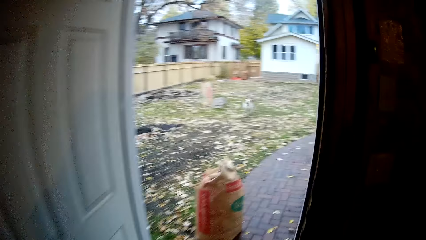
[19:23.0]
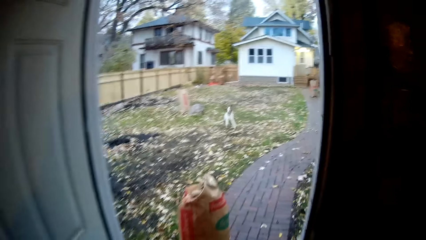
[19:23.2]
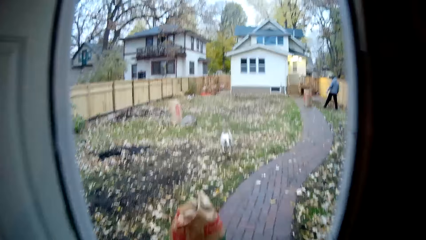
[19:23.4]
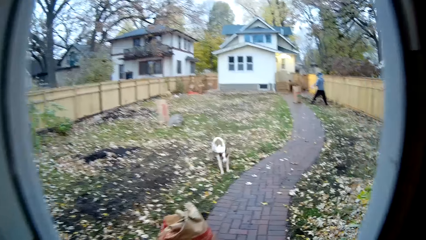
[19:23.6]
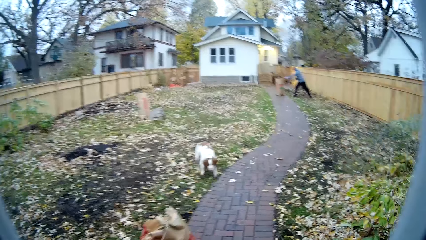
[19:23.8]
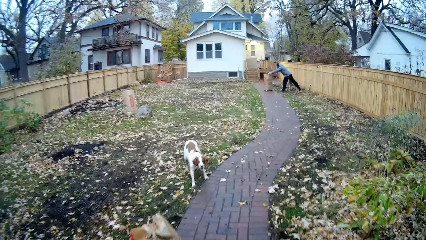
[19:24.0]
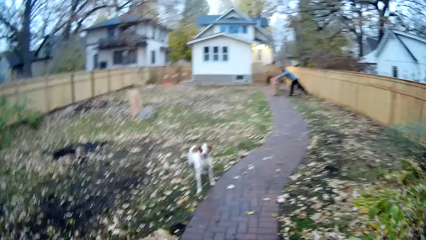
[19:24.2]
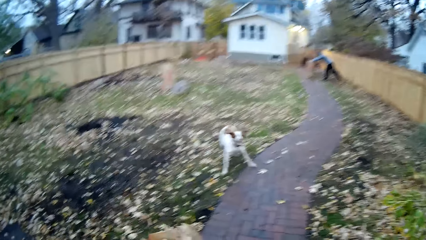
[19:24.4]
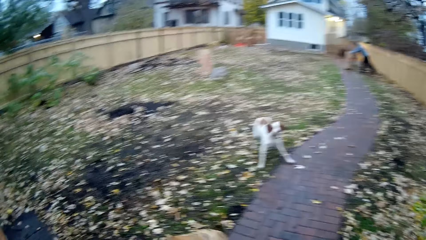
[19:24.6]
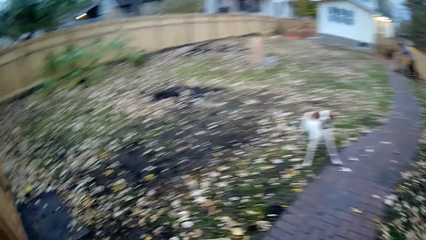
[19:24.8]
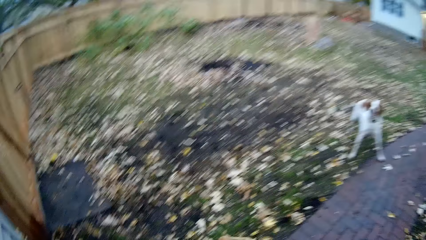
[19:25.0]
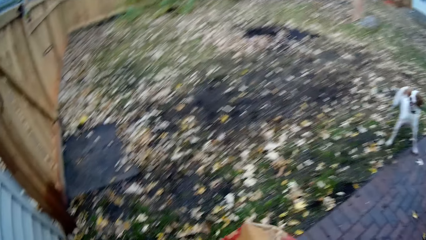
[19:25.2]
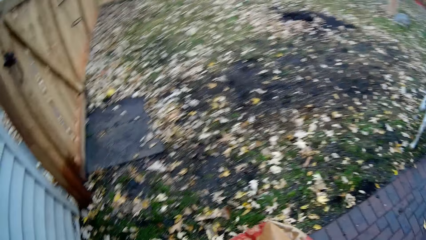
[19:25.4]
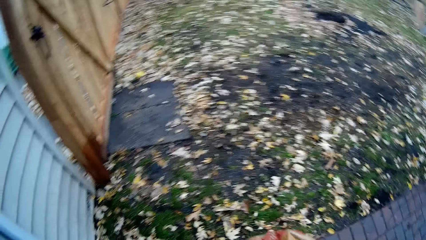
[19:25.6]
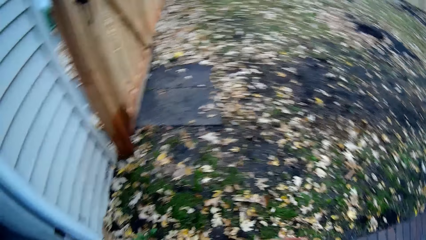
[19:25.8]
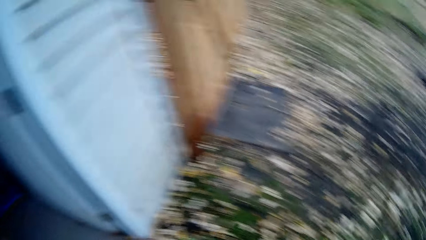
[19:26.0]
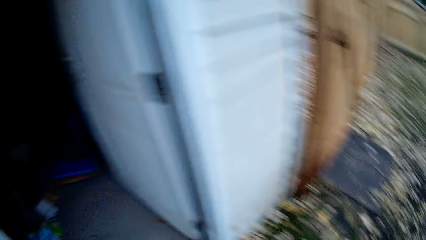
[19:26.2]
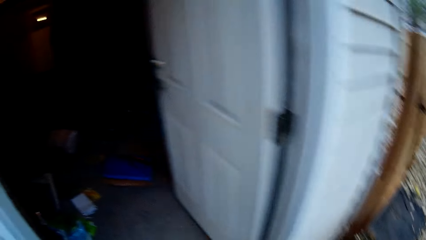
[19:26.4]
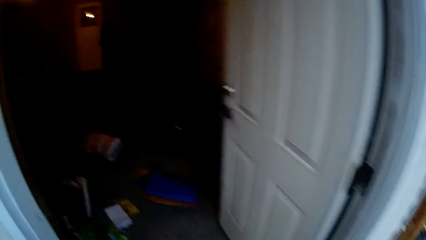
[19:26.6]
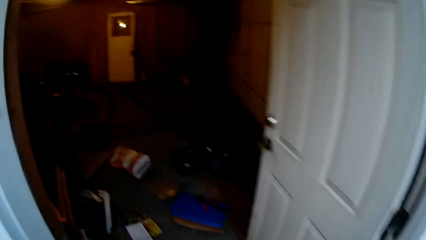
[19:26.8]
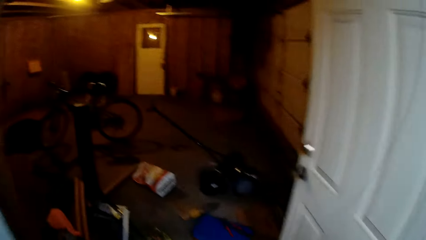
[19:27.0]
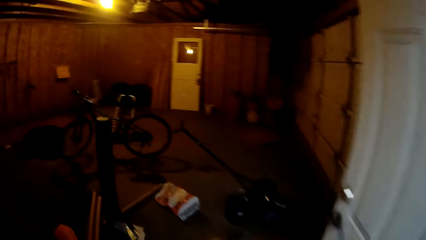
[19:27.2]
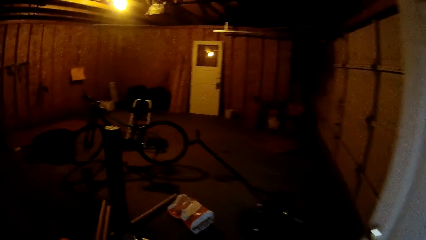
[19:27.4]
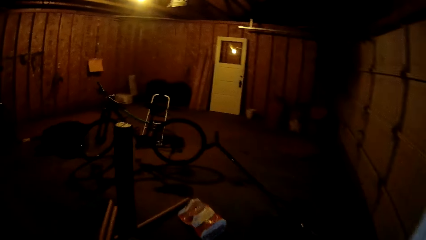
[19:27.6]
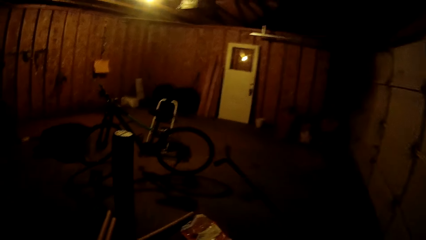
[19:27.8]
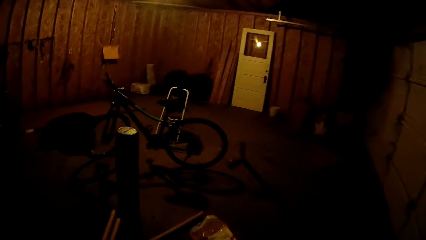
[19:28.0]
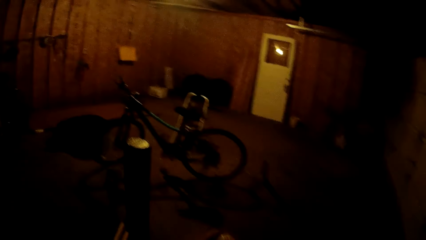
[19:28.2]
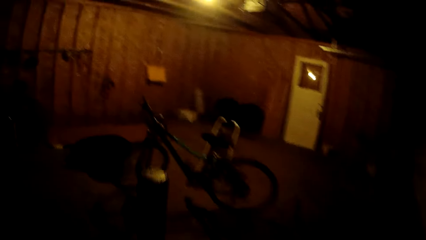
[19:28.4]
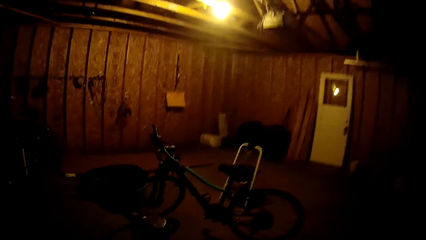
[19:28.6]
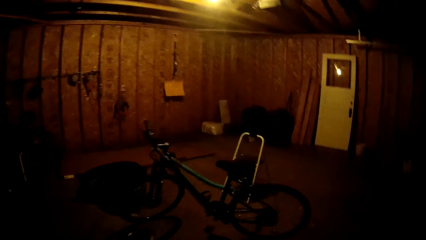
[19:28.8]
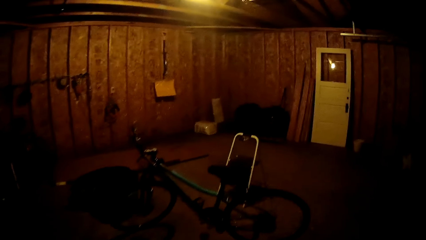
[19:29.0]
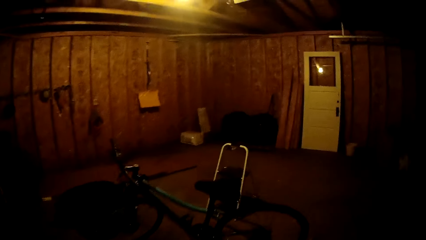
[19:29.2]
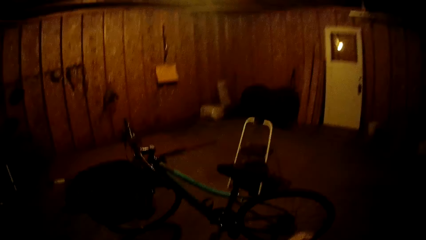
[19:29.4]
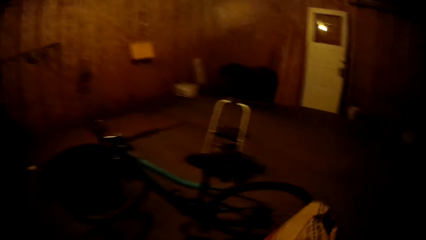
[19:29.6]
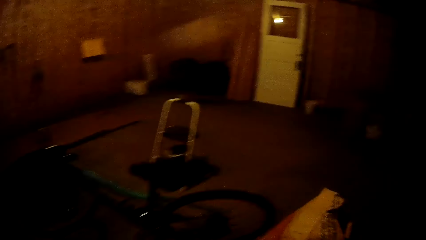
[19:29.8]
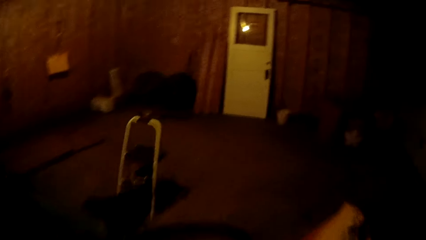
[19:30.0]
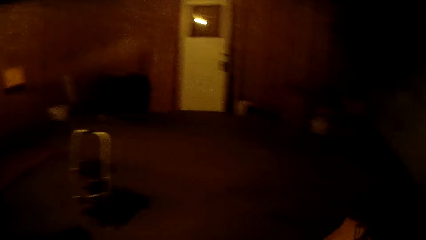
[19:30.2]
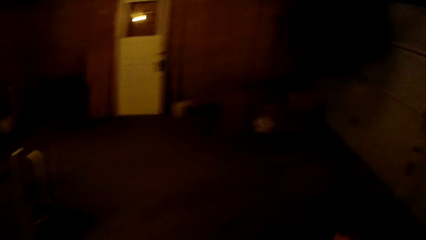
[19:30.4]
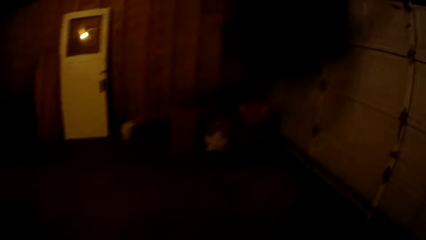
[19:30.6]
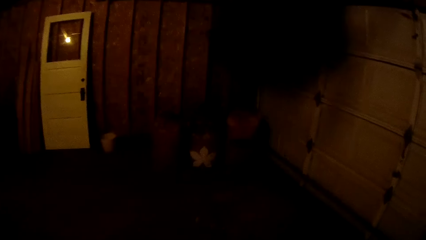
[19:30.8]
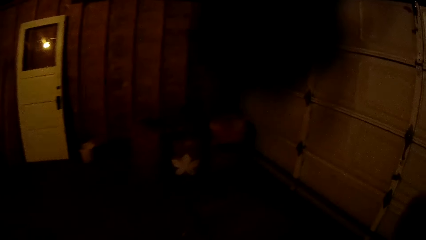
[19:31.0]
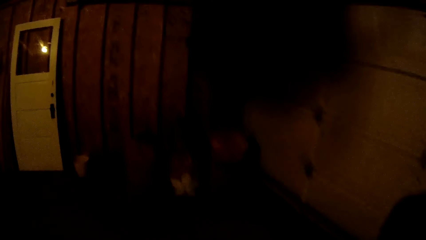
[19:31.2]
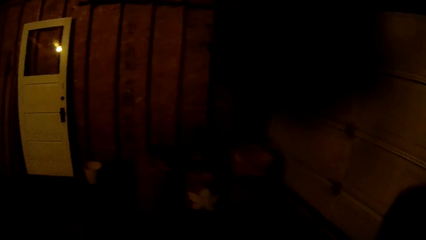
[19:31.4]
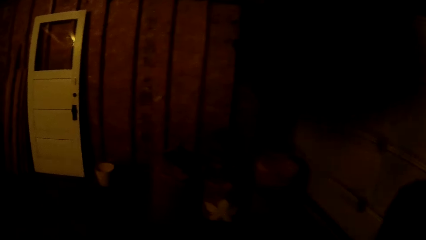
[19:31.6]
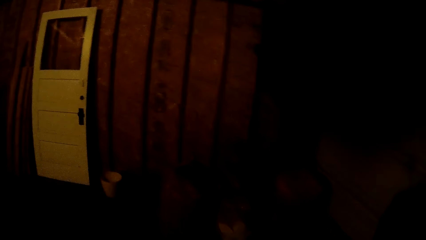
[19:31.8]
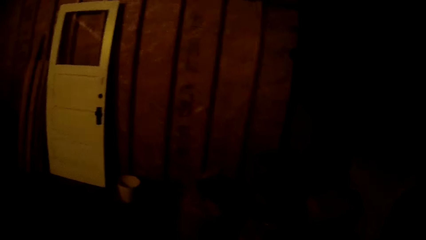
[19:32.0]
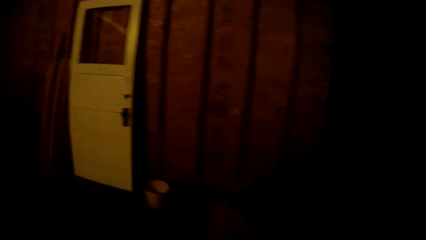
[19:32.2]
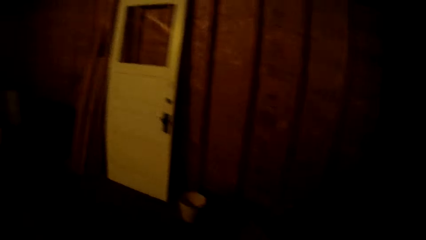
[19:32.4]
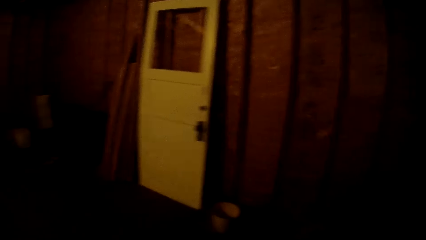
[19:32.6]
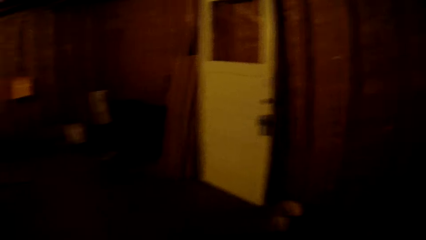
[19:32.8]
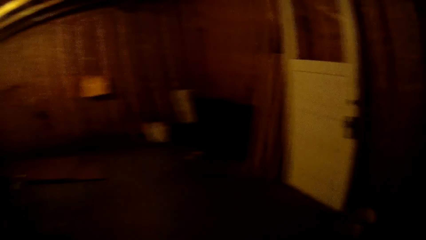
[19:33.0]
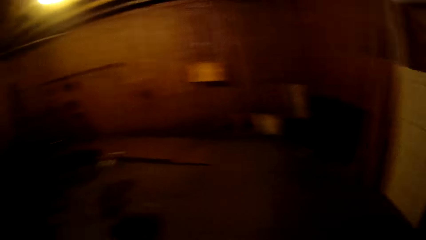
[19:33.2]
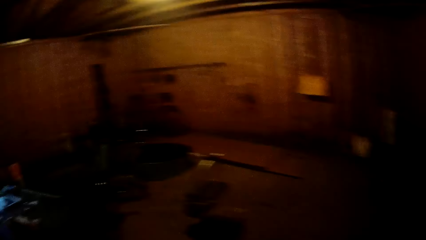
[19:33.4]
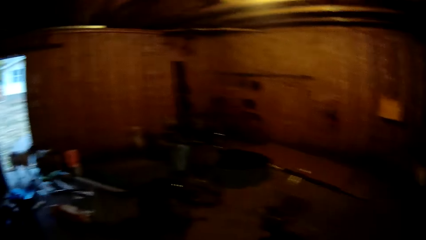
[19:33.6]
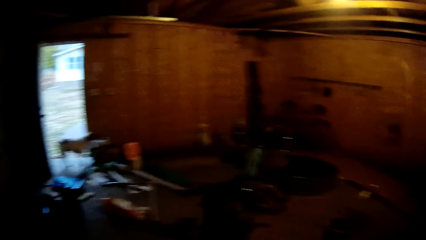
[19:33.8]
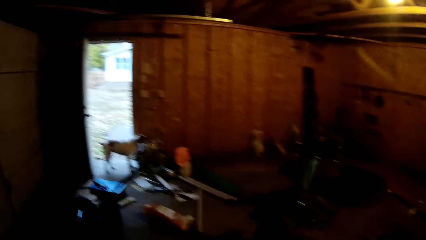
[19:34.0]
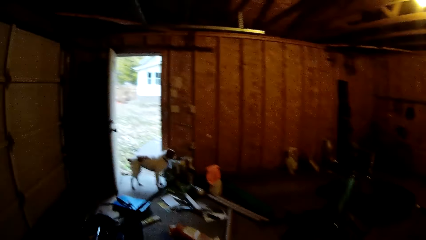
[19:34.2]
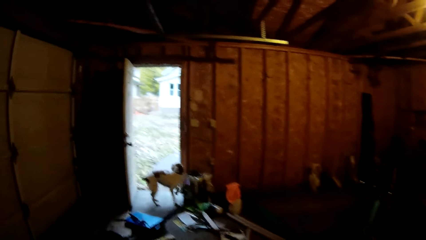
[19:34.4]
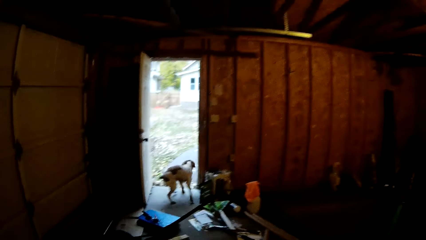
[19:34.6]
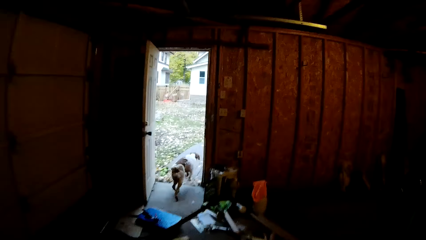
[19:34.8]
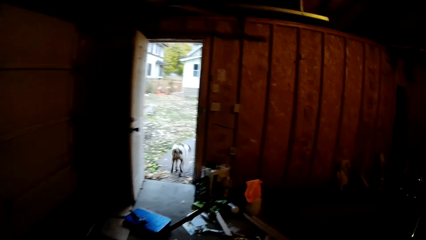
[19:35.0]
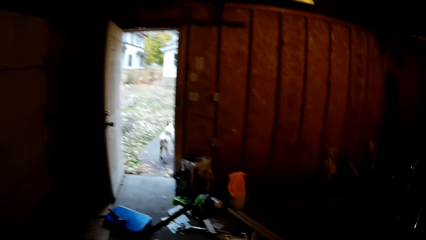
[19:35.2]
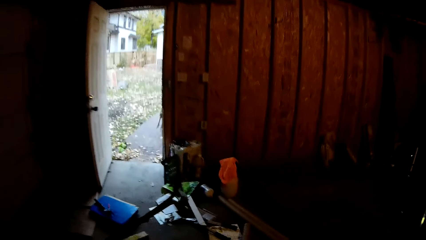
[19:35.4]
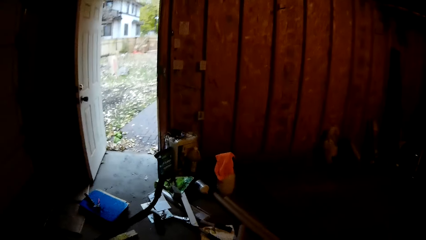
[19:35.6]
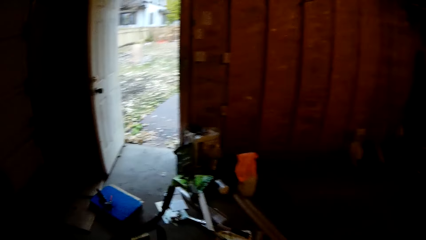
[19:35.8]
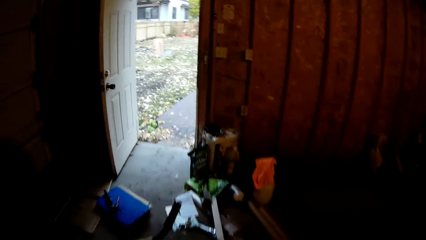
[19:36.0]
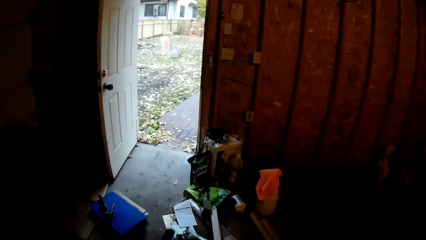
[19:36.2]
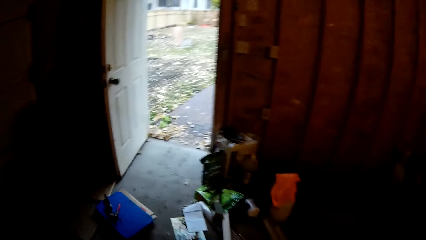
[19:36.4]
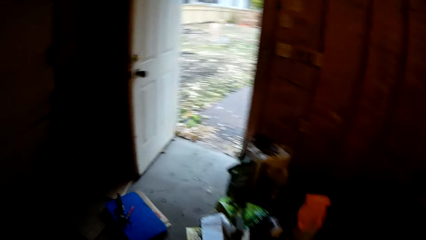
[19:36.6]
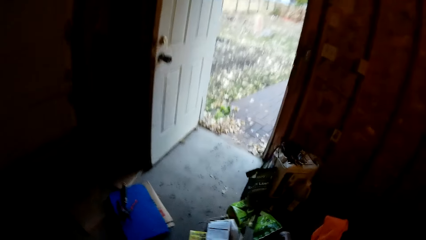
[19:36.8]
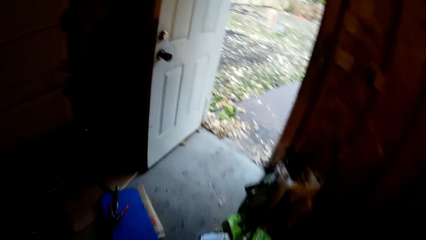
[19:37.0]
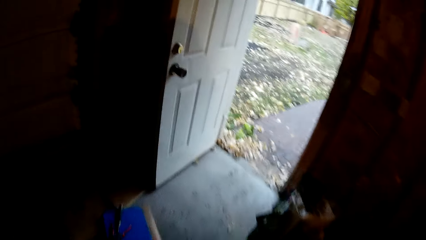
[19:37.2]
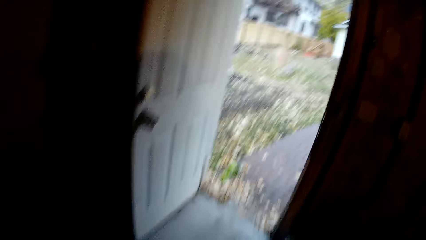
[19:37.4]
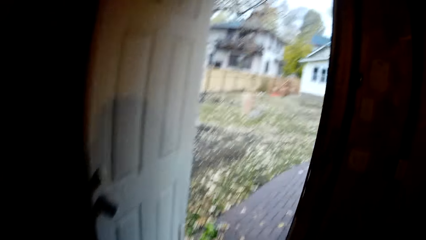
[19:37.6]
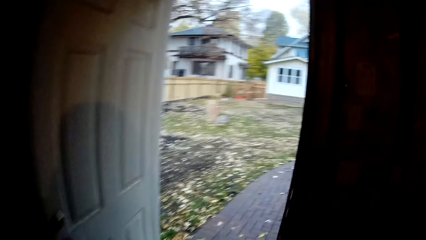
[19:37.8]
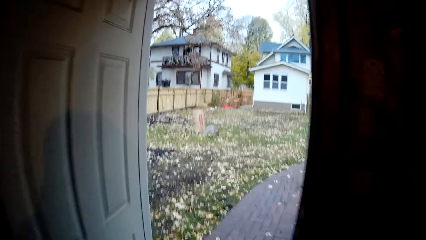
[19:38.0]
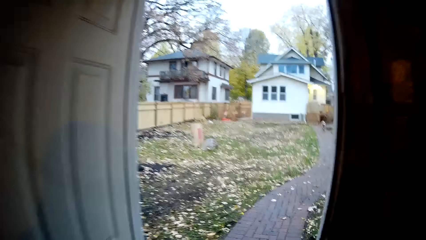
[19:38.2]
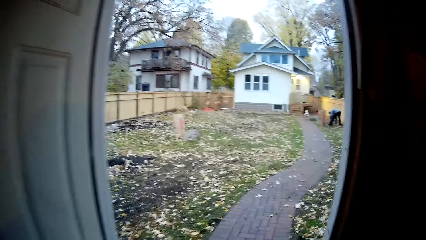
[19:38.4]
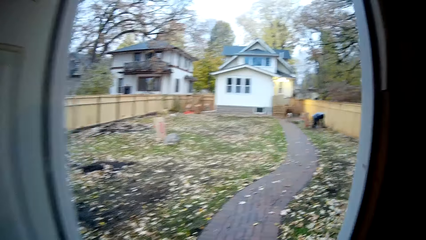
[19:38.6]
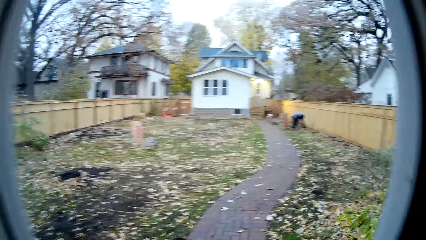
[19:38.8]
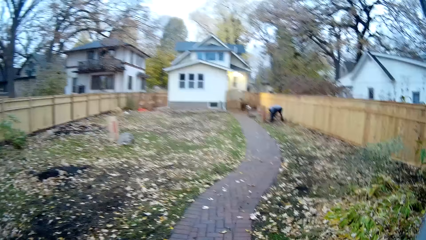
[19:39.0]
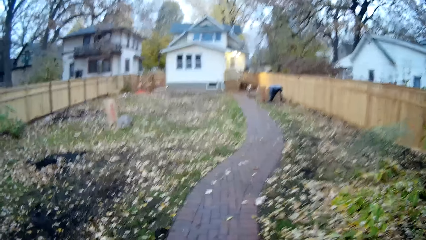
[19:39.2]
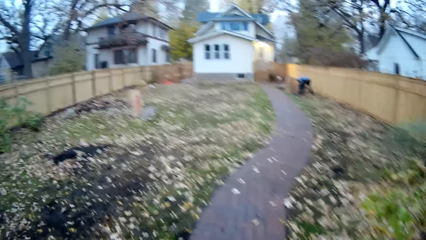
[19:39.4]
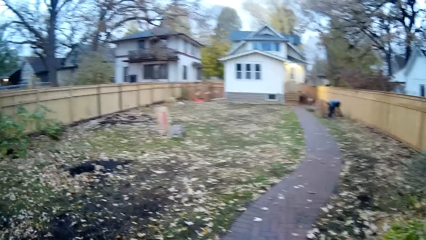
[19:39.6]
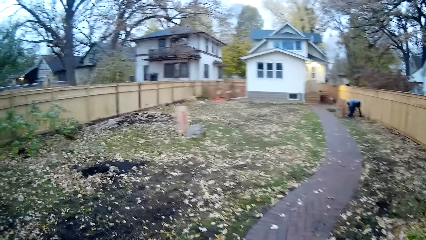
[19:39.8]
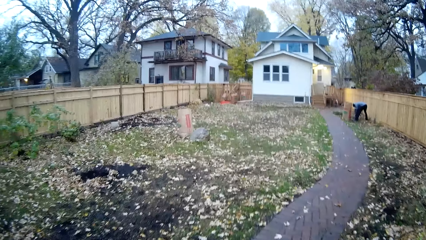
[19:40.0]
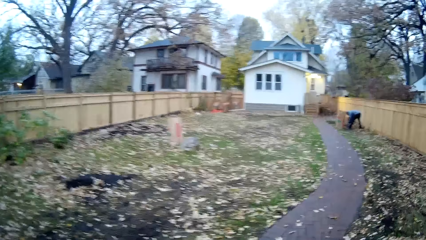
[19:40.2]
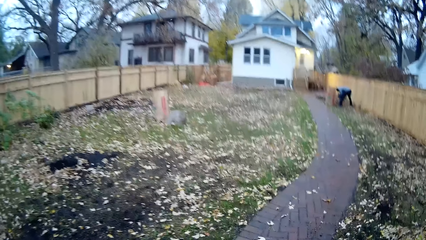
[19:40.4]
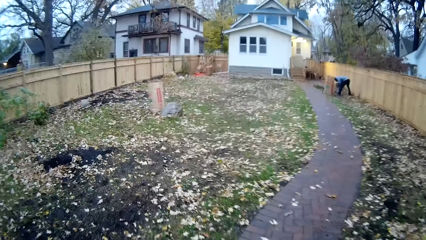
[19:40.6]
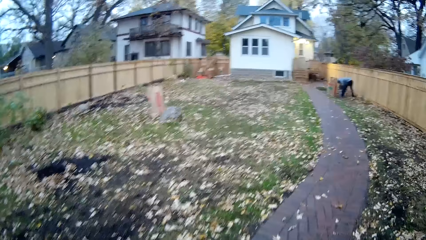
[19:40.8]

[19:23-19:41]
The camera wearer walks out to the entrance of the room. They look around. They walk around. They walk into the store room of the building. They walk outside the store room to the field.
